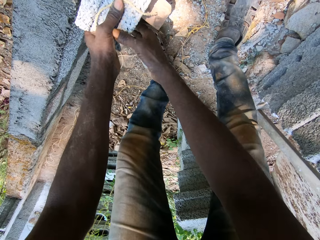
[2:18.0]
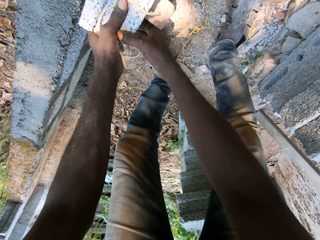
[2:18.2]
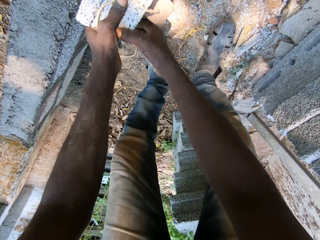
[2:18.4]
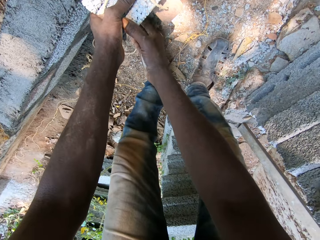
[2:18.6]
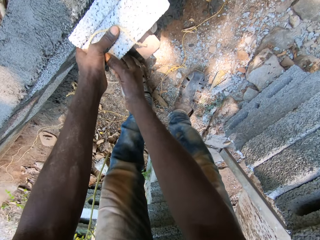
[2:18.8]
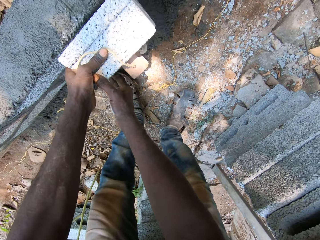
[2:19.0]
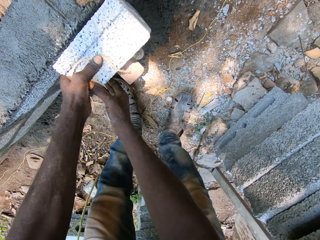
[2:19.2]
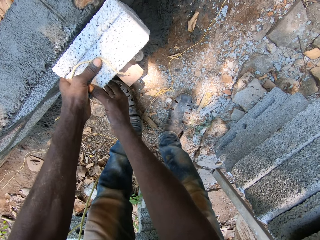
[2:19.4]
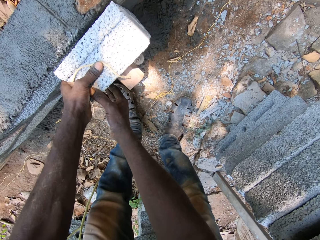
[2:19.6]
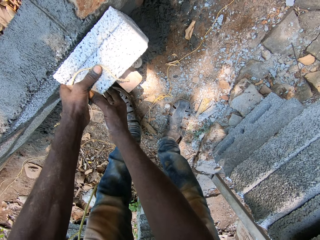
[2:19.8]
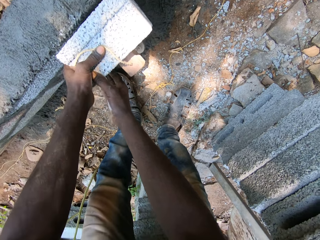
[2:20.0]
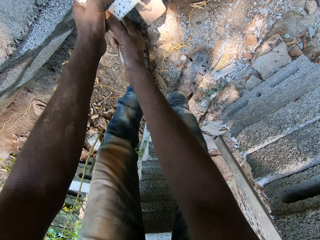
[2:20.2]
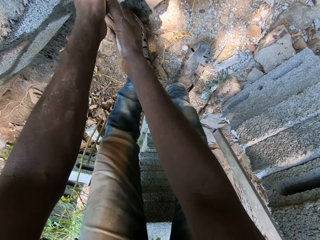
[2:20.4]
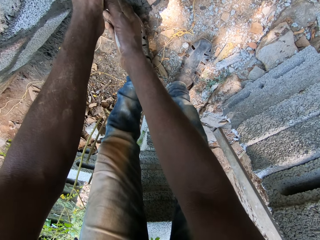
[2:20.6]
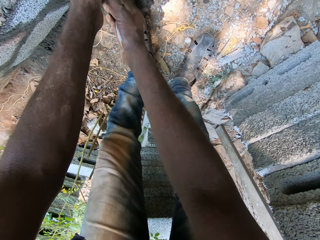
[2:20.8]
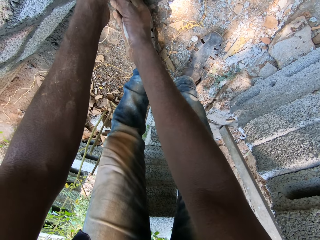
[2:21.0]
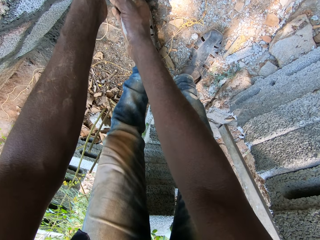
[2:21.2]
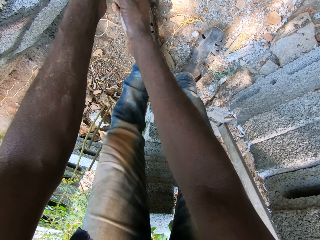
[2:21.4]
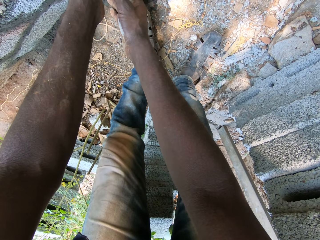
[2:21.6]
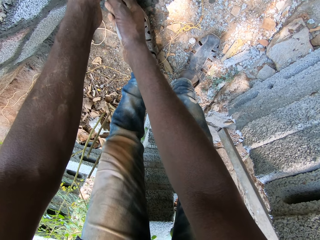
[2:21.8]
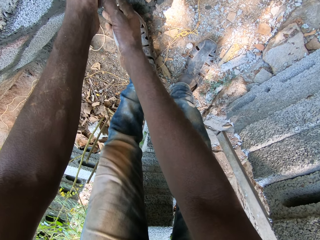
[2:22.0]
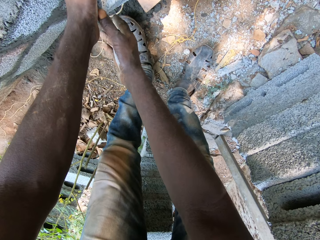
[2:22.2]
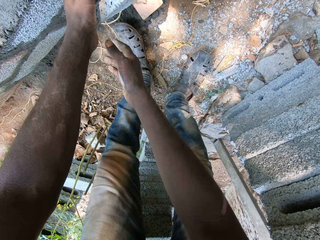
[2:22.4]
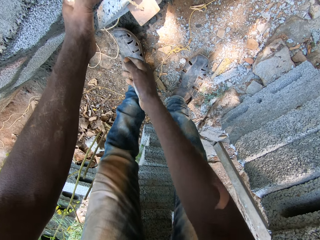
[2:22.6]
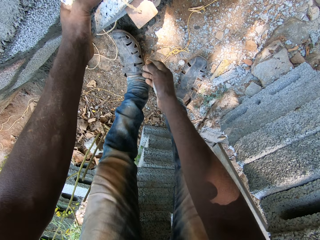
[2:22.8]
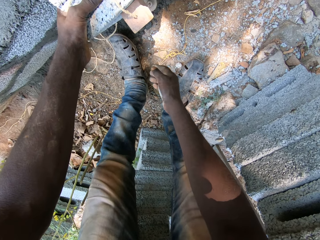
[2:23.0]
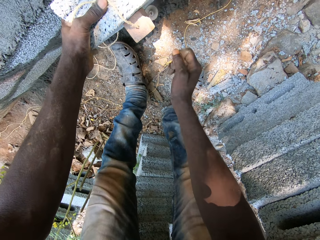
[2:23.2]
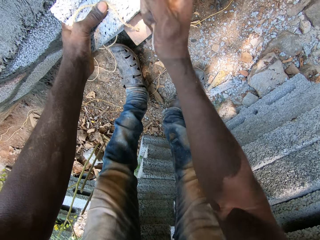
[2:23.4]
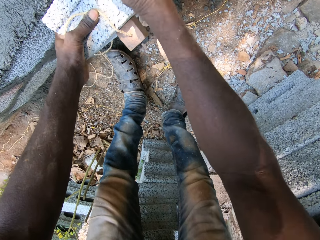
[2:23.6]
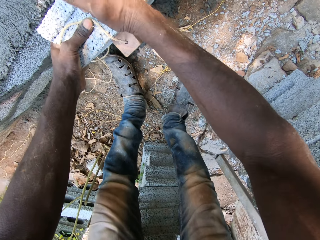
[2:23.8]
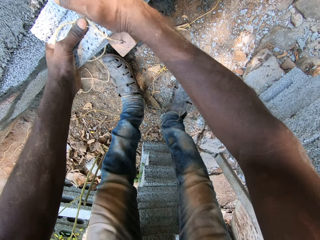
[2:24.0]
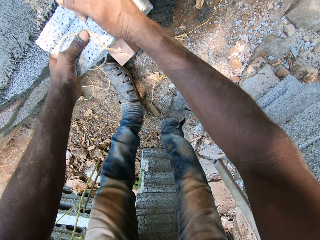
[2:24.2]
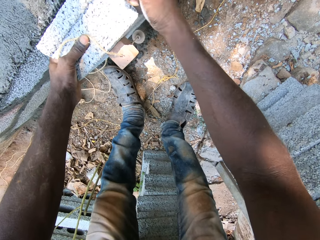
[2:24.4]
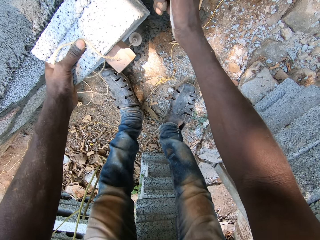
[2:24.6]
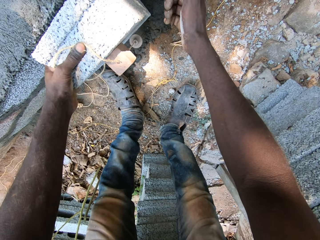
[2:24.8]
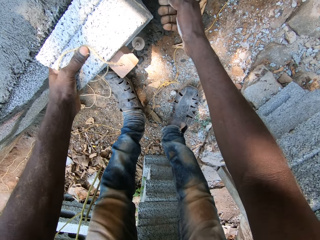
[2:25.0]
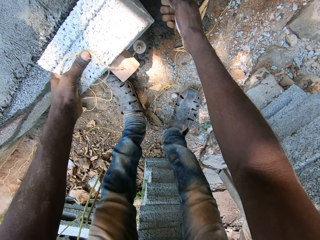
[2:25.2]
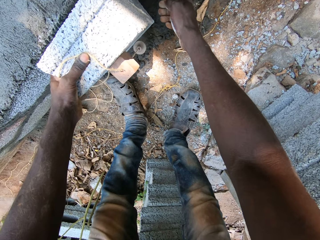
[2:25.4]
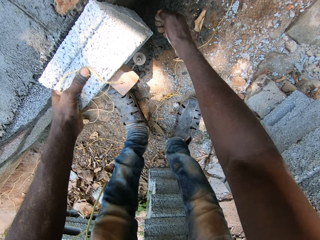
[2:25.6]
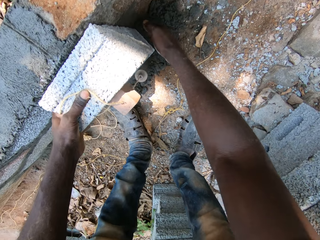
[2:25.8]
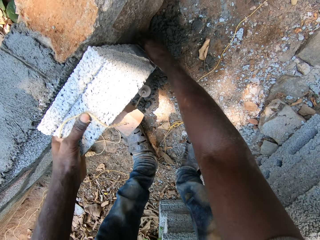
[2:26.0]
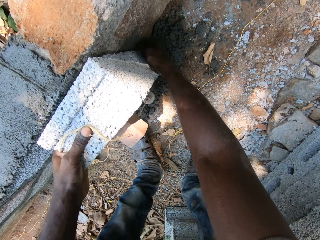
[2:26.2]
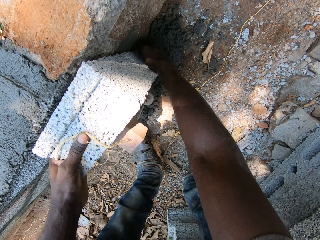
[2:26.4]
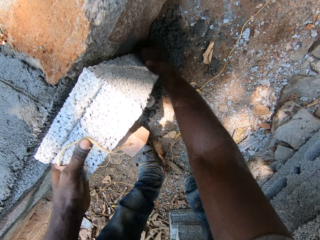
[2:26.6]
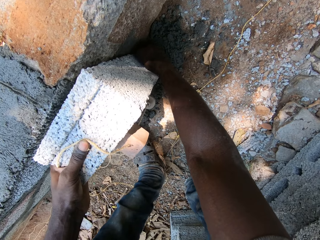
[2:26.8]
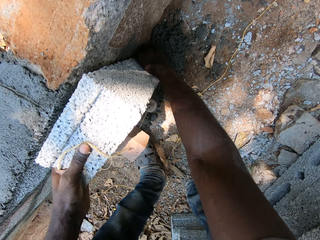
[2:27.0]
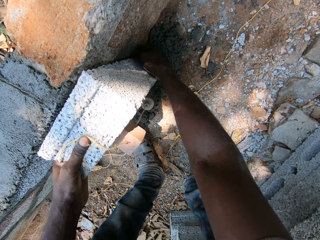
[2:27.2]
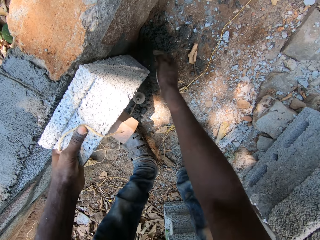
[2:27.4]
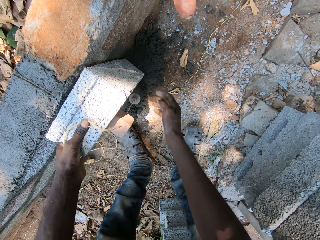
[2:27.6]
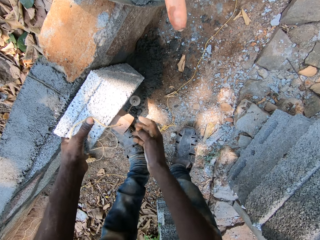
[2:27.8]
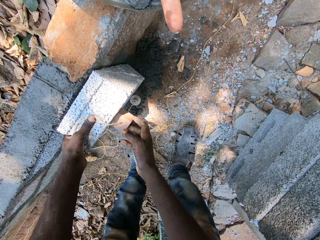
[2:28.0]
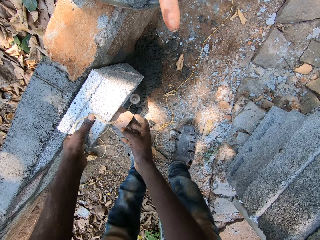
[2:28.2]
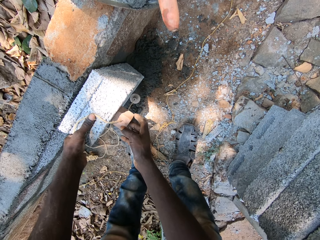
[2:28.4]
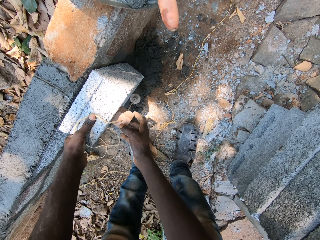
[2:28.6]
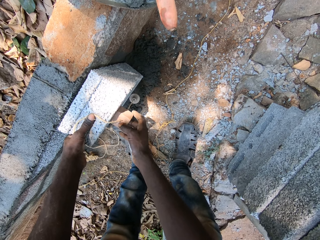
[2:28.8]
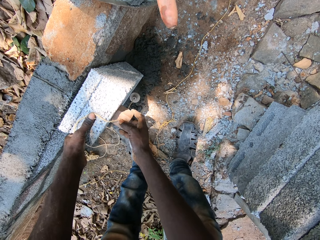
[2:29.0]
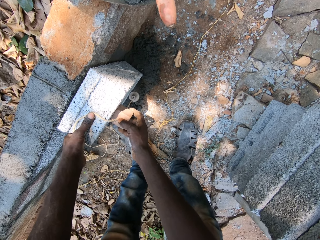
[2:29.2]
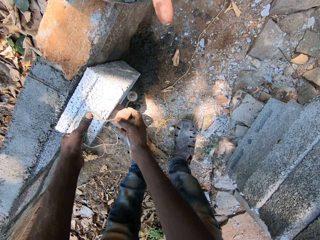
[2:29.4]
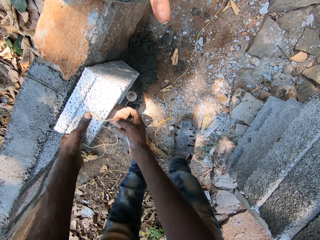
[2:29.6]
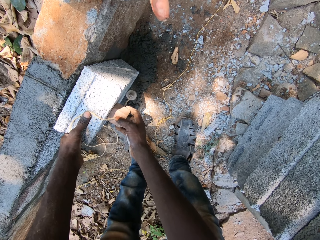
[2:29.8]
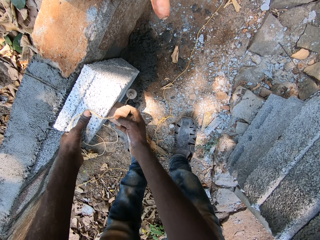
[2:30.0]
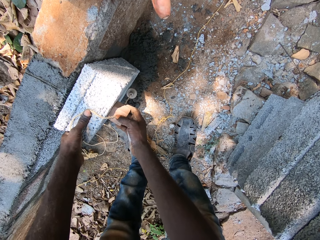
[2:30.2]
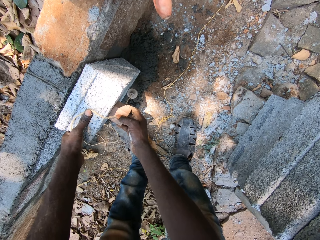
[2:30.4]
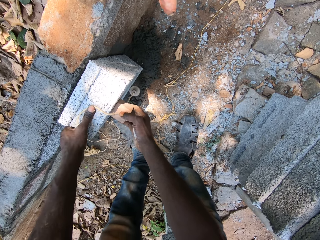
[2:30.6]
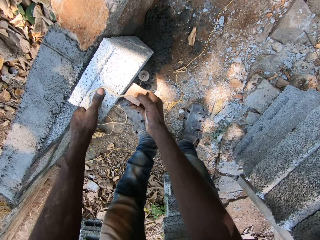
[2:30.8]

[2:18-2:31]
The camera wearer holds the brick. They hit the brick with the hand and look at the brick. They adjust the brick with both hands and hold the piece of wood with the right hand.

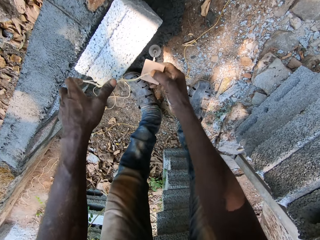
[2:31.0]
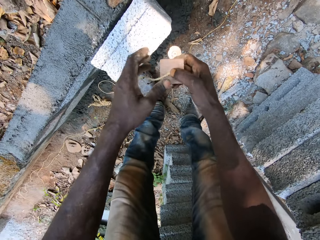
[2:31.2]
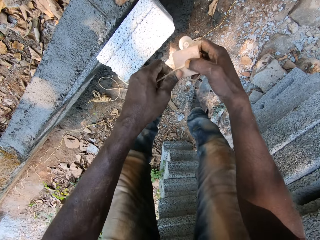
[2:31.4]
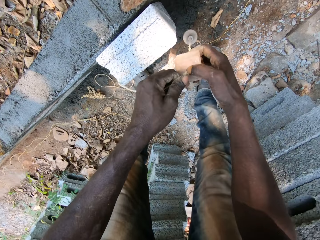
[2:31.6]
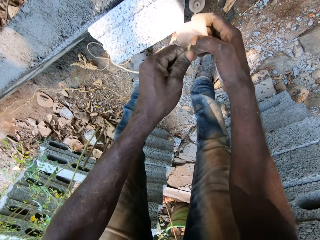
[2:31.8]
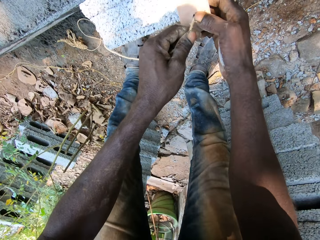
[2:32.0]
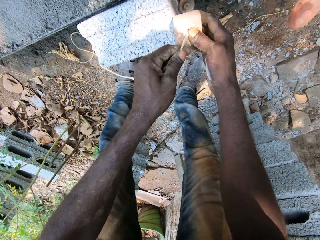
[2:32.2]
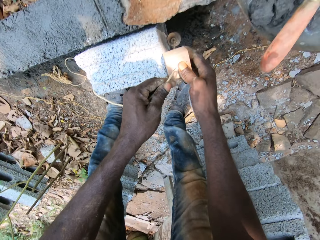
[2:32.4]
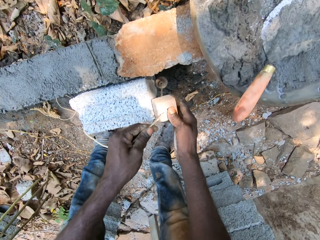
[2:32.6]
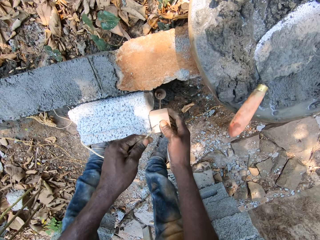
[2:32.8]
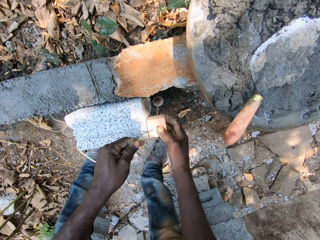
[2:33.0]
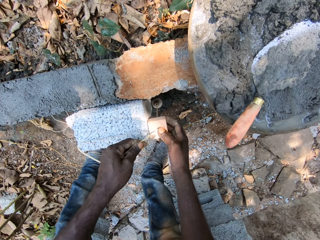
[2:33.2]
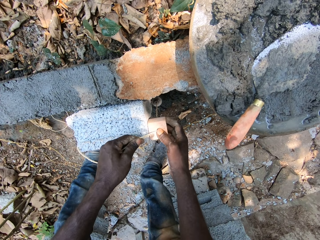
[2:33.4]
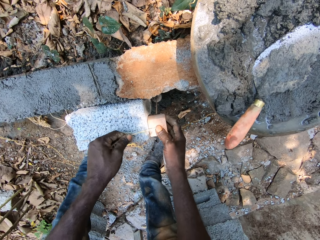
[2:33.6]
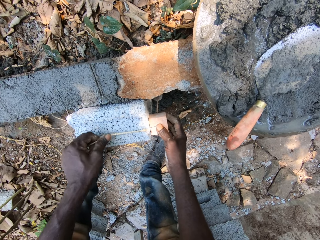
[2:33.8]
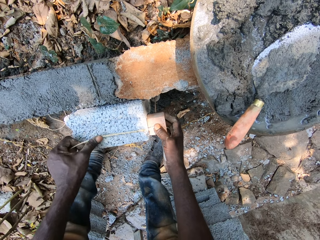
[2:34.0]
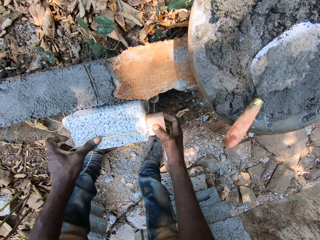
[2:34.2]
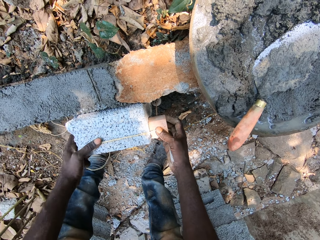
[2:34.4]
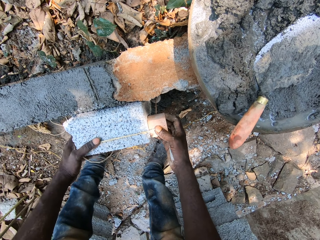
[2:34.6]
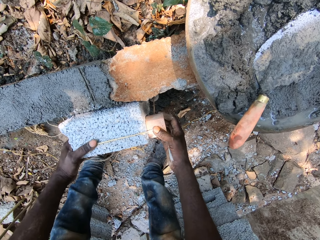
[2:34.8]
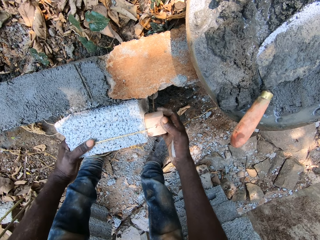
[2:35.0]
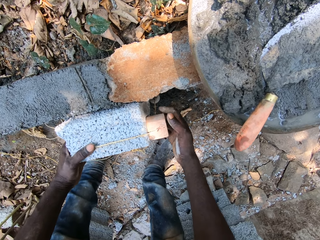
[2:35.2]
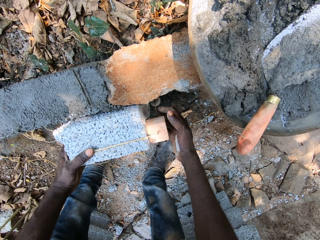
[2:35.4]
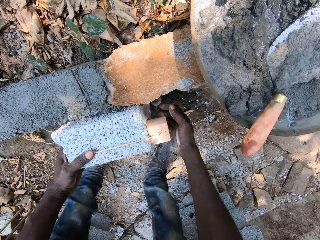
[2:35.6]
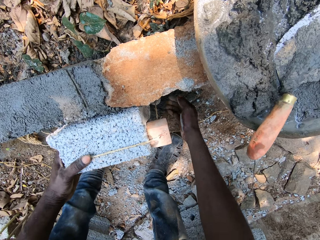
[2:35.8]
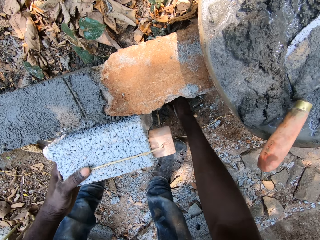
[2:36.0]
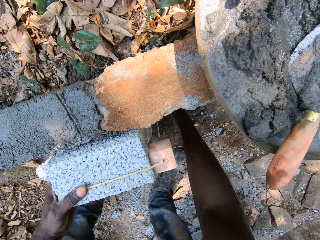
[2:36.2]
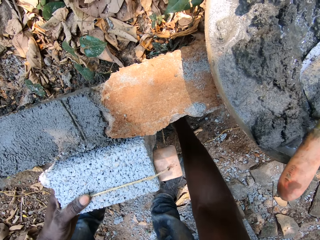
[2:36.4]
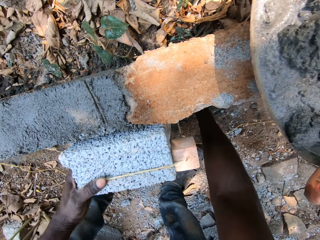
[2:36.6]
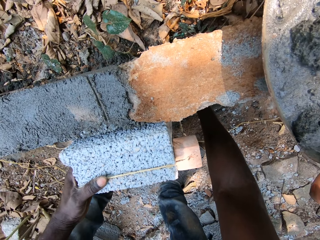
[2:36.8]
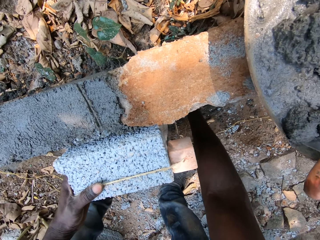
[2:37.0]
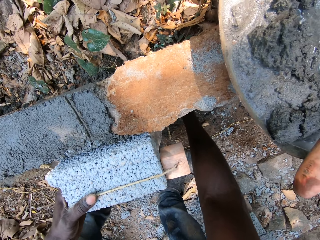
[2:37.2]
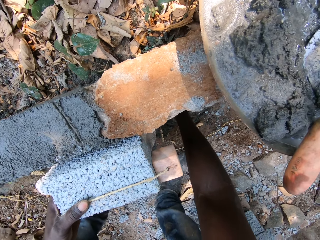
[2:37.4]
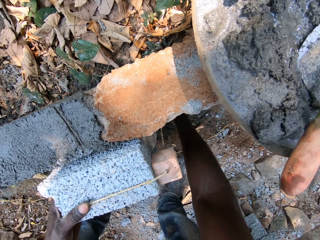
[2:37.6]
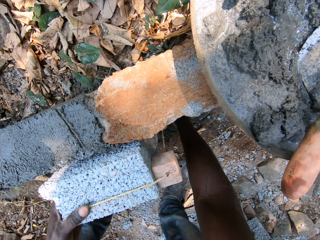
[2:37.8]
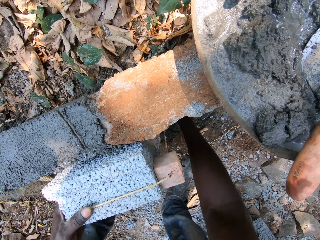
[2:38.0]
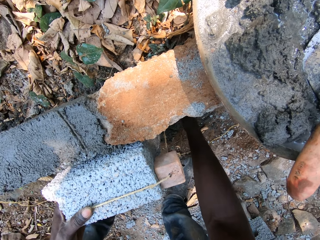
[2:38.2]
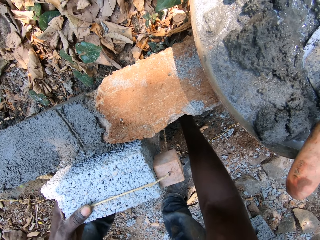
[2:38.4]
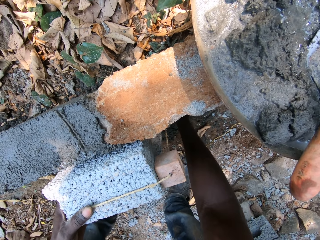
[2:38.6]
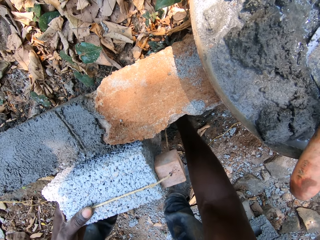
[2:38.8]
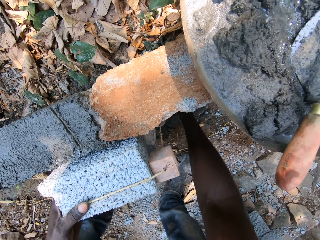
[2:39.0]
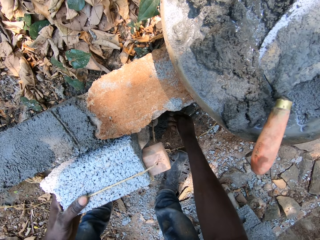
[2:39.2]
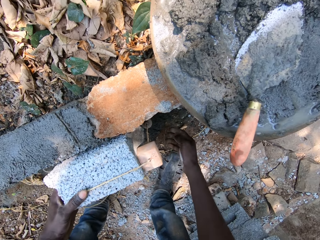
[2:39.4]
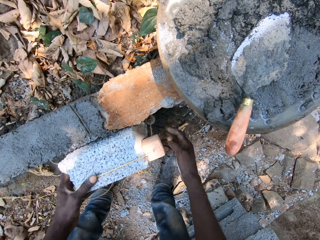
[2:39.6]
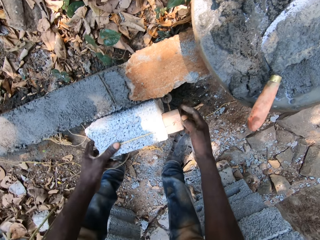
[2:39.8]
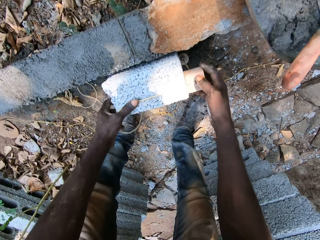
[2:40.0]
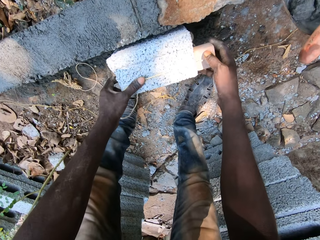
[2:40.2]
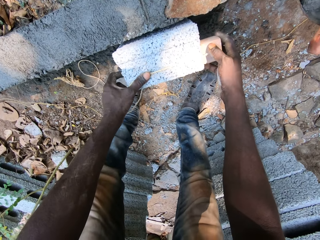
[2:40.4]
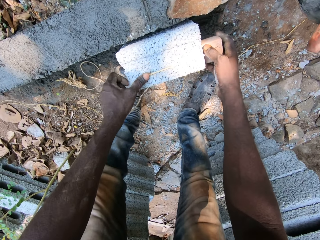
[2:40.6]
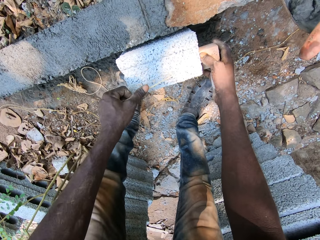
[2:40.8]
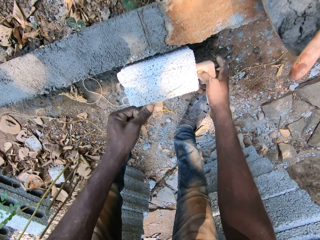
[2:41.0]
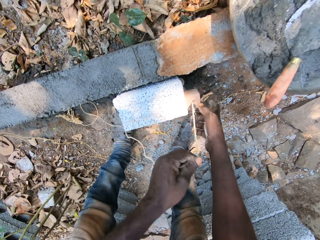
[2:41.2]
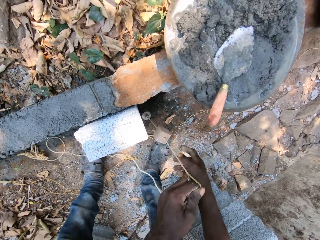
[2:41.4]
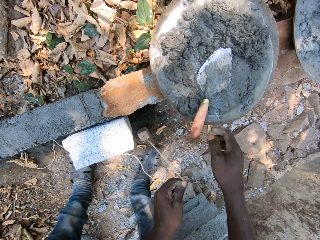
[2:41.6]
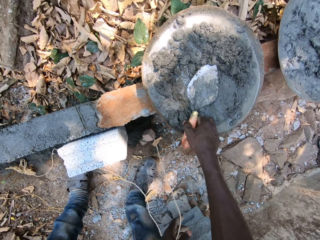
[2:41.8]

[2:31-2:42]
The camera wearer pulls the rope with both hands and stretches the rope on the brick on the ground with both hands. They put the piece of wood on the brick, measure the brick, and touch the brick. They hold the piece of wood with the right hand.
